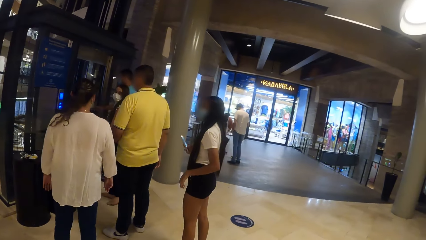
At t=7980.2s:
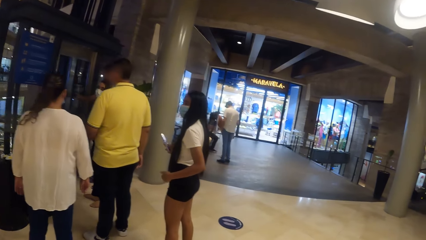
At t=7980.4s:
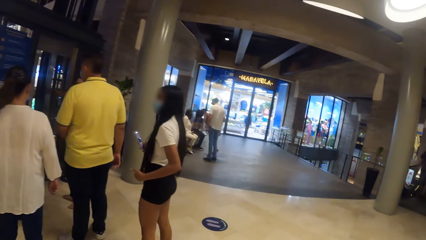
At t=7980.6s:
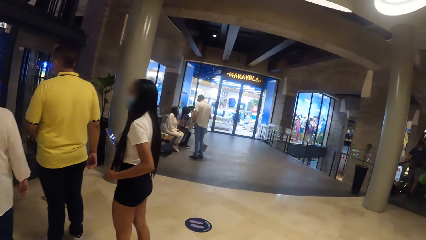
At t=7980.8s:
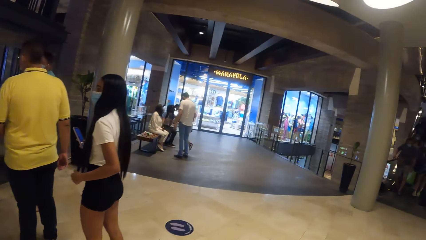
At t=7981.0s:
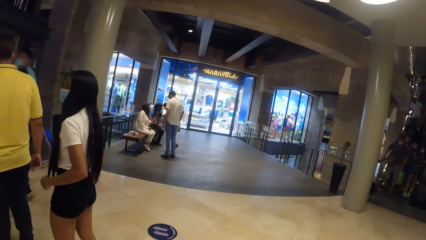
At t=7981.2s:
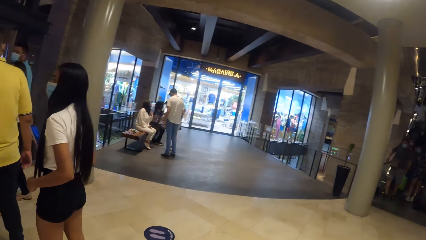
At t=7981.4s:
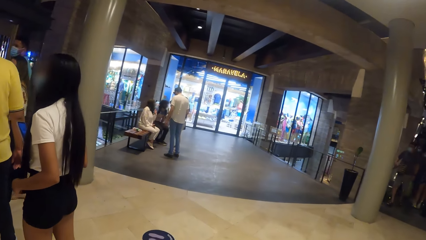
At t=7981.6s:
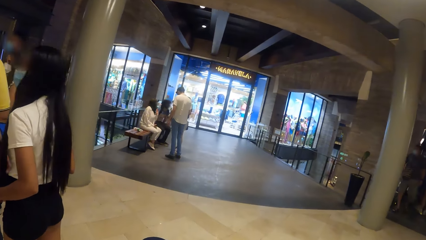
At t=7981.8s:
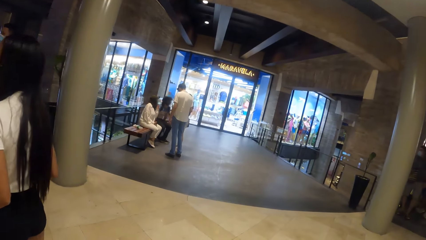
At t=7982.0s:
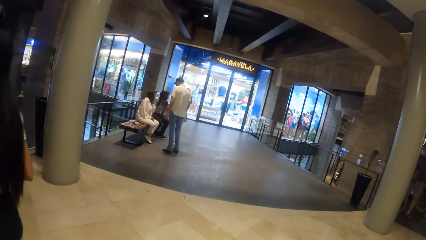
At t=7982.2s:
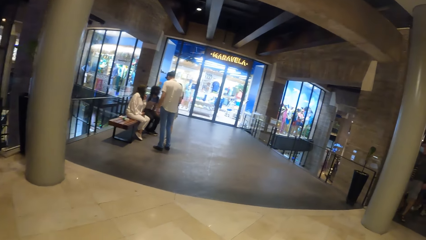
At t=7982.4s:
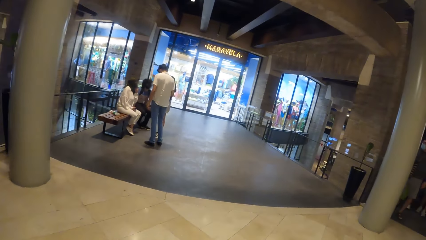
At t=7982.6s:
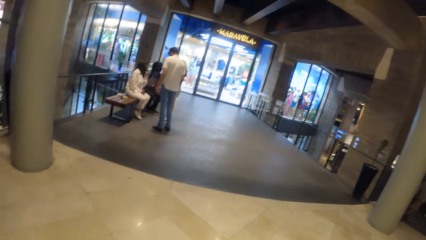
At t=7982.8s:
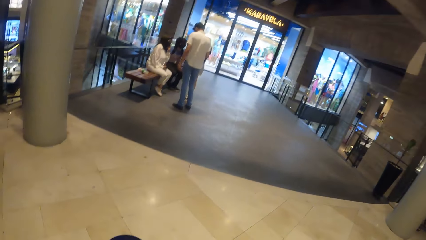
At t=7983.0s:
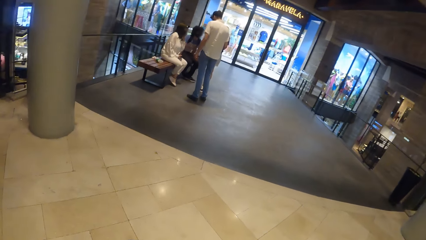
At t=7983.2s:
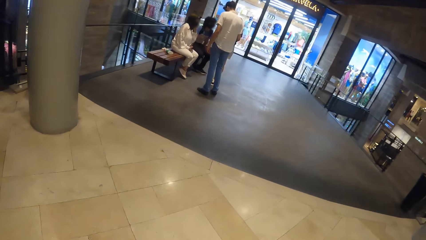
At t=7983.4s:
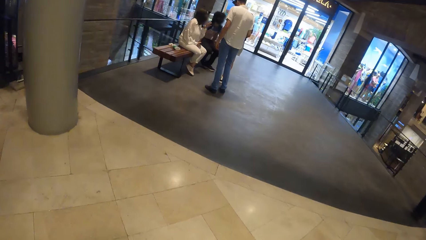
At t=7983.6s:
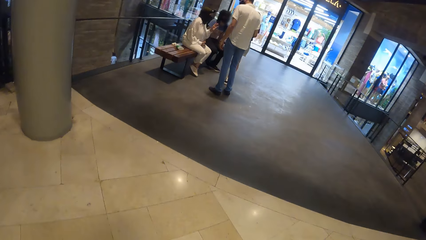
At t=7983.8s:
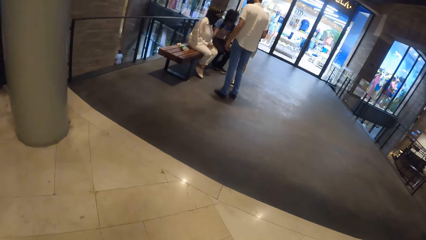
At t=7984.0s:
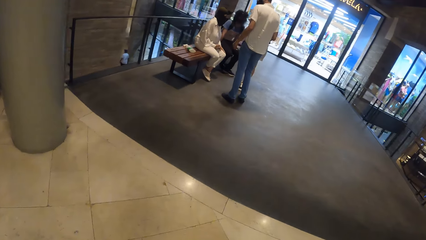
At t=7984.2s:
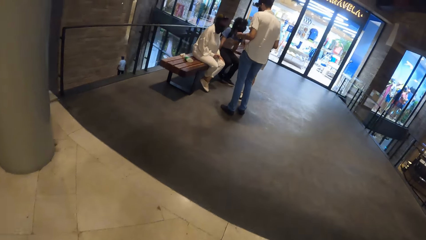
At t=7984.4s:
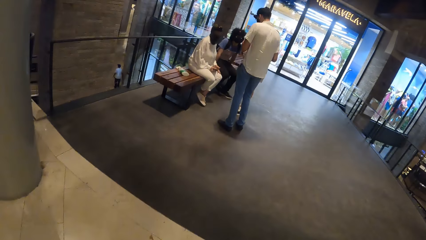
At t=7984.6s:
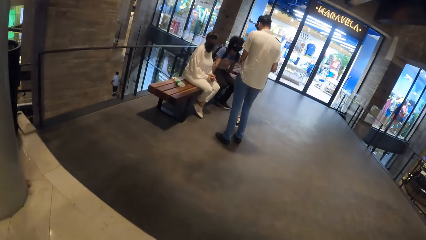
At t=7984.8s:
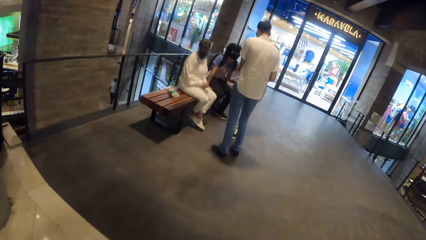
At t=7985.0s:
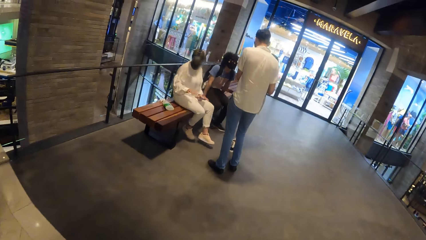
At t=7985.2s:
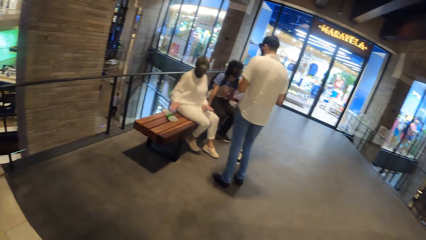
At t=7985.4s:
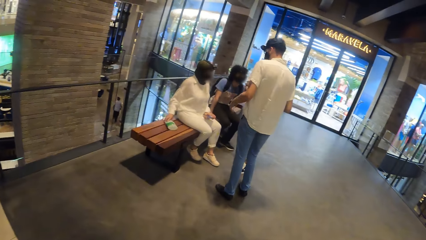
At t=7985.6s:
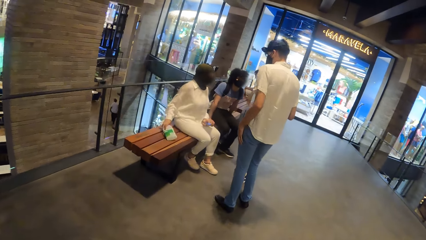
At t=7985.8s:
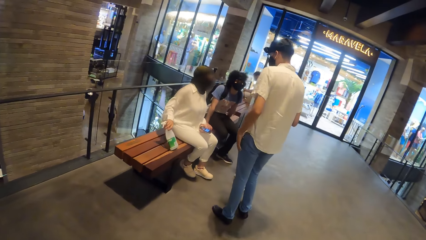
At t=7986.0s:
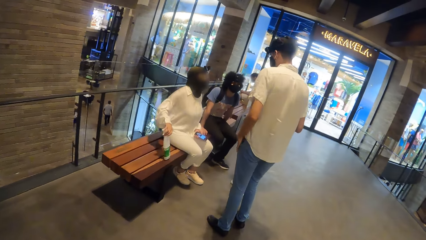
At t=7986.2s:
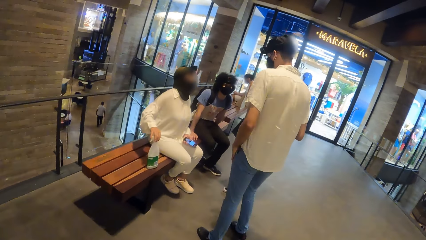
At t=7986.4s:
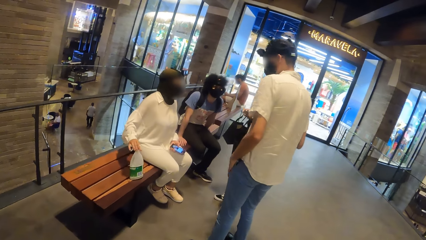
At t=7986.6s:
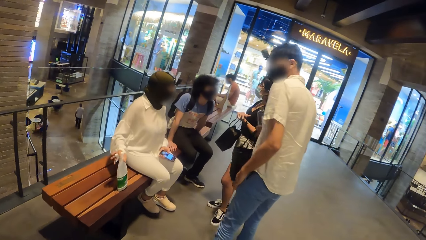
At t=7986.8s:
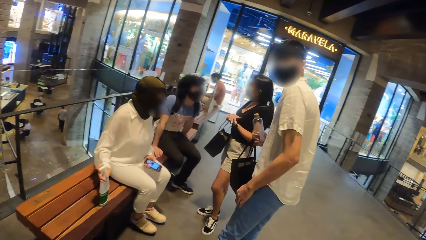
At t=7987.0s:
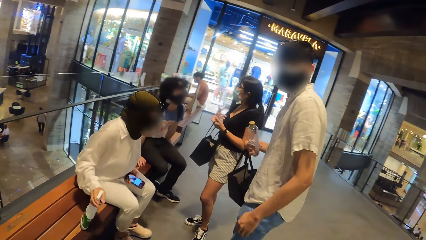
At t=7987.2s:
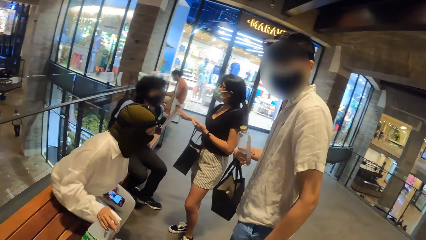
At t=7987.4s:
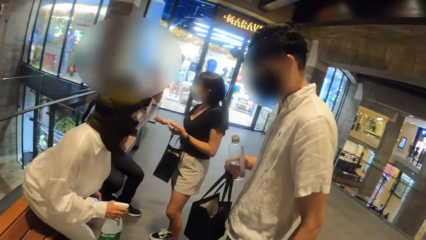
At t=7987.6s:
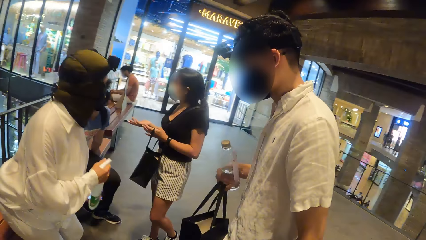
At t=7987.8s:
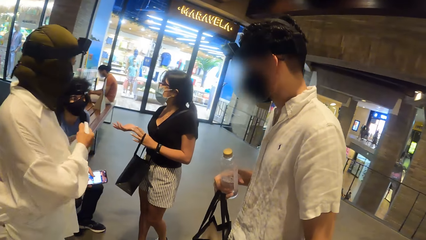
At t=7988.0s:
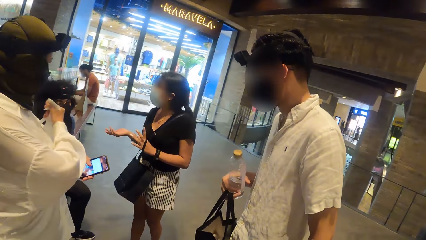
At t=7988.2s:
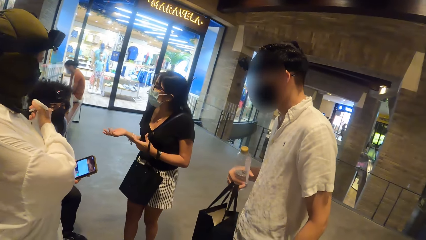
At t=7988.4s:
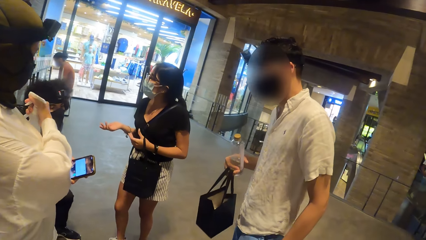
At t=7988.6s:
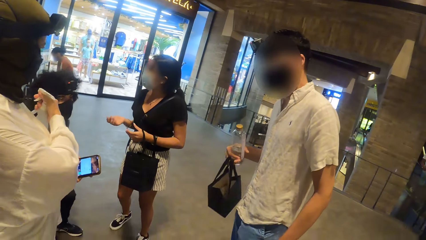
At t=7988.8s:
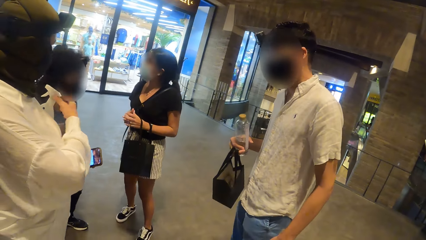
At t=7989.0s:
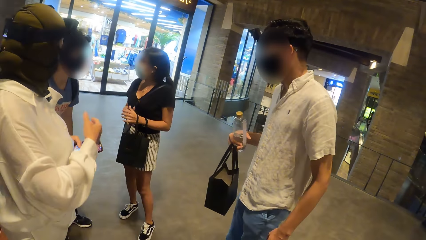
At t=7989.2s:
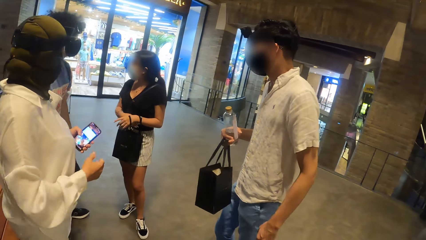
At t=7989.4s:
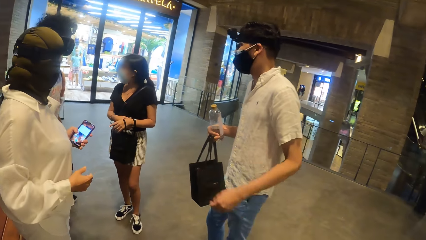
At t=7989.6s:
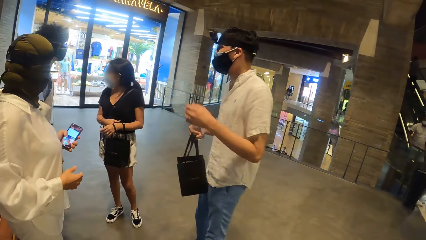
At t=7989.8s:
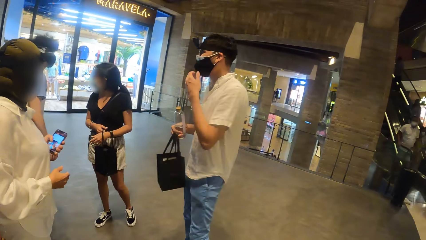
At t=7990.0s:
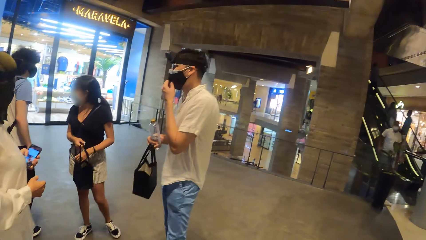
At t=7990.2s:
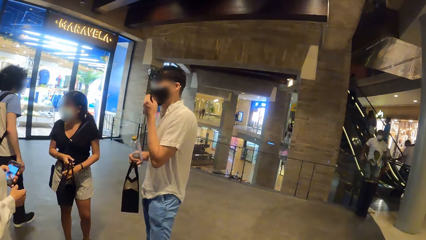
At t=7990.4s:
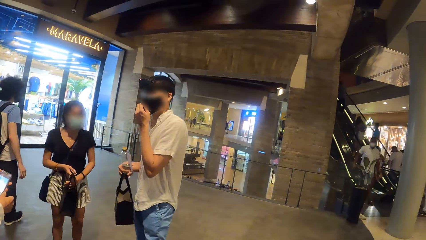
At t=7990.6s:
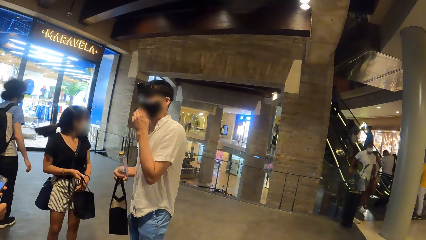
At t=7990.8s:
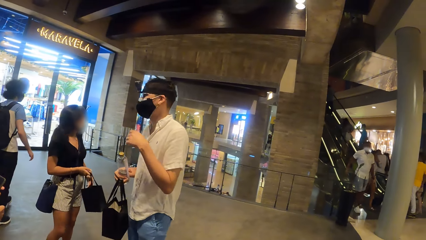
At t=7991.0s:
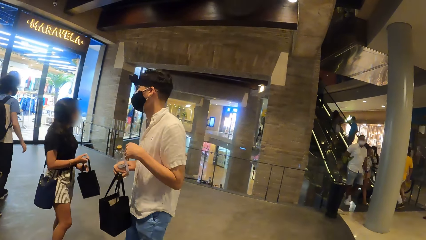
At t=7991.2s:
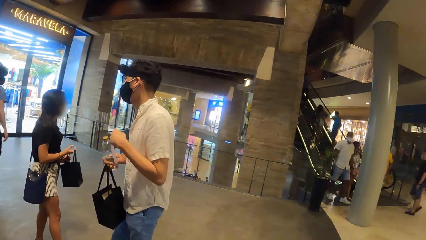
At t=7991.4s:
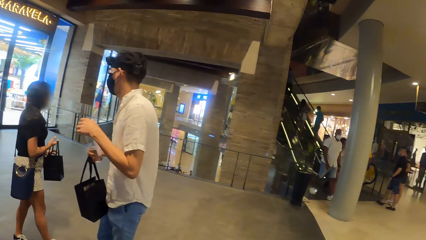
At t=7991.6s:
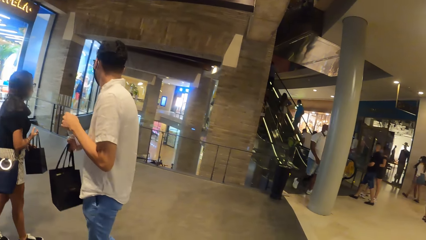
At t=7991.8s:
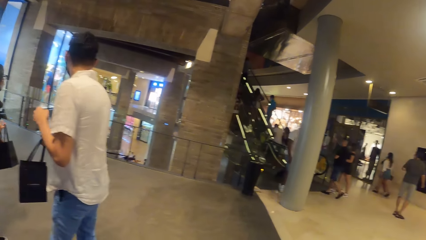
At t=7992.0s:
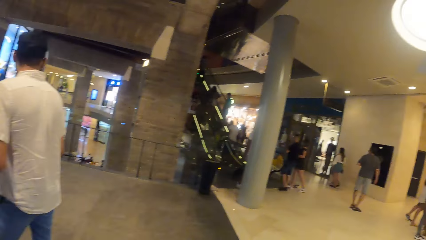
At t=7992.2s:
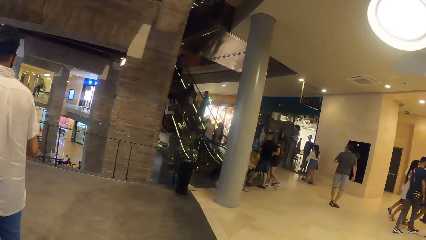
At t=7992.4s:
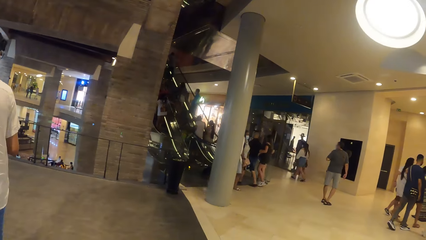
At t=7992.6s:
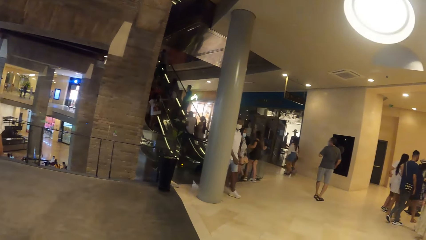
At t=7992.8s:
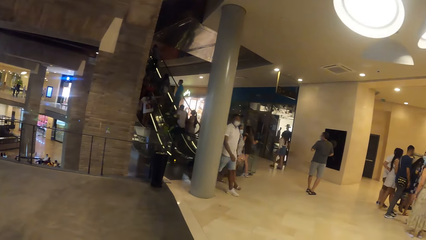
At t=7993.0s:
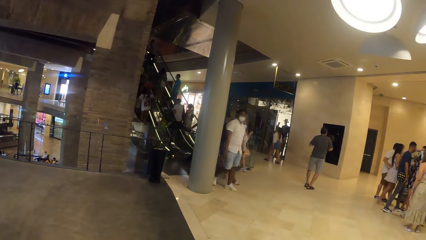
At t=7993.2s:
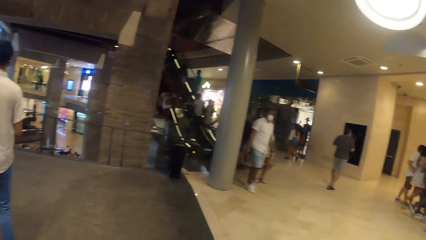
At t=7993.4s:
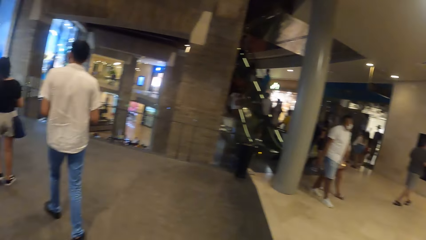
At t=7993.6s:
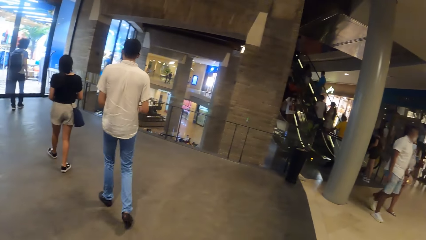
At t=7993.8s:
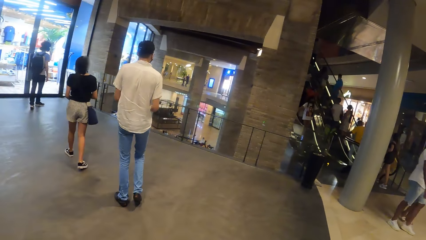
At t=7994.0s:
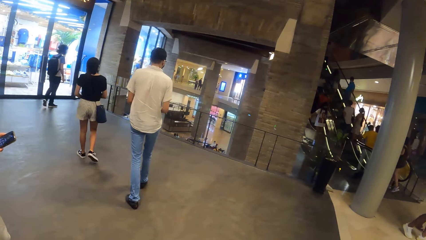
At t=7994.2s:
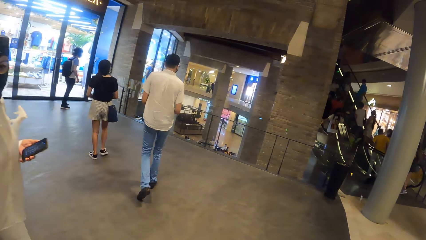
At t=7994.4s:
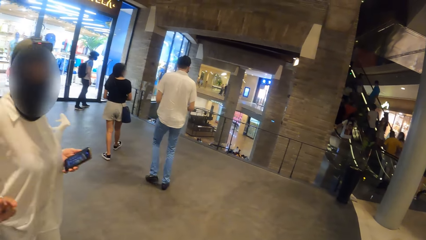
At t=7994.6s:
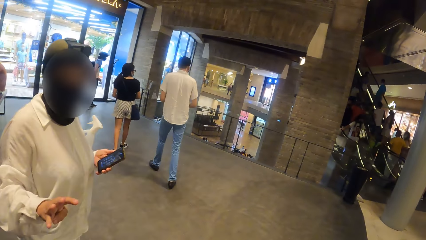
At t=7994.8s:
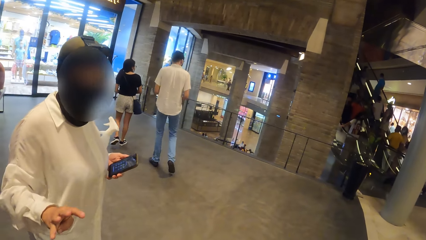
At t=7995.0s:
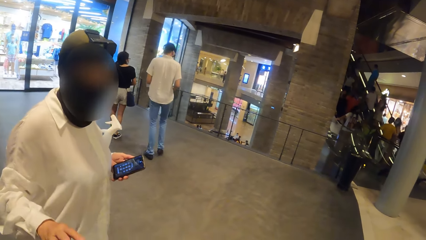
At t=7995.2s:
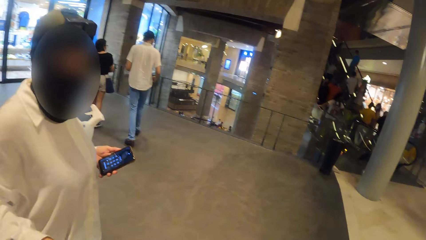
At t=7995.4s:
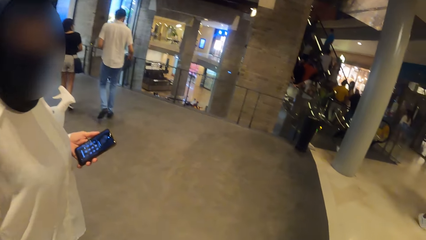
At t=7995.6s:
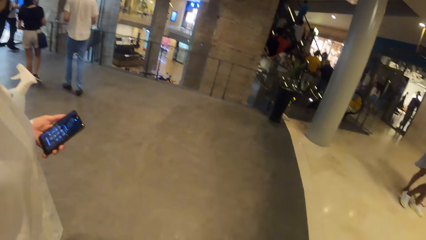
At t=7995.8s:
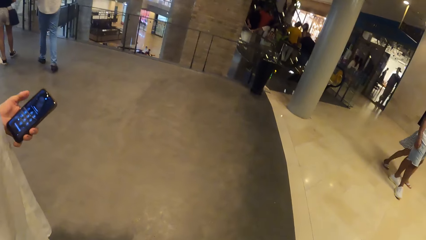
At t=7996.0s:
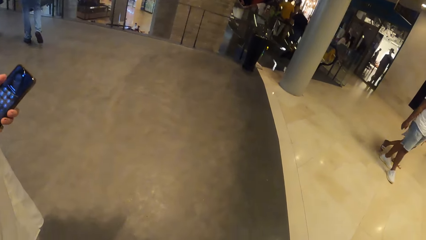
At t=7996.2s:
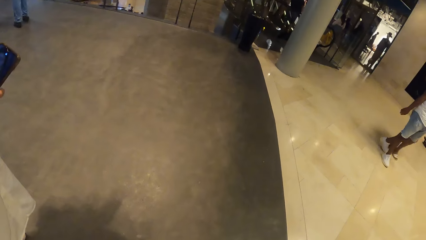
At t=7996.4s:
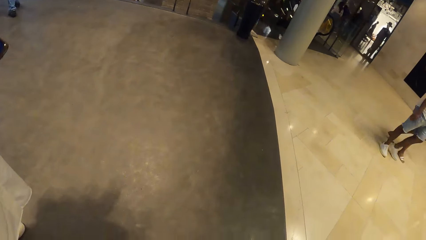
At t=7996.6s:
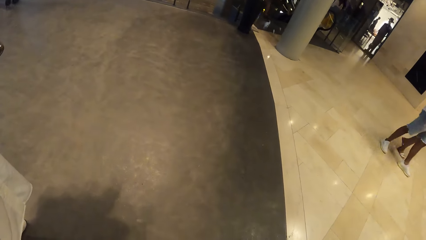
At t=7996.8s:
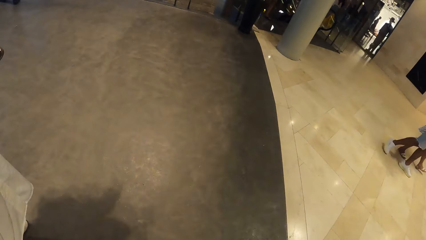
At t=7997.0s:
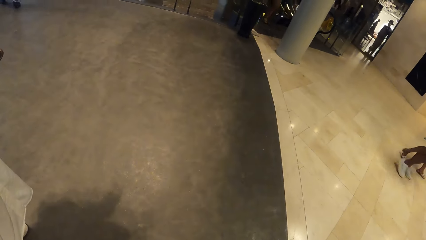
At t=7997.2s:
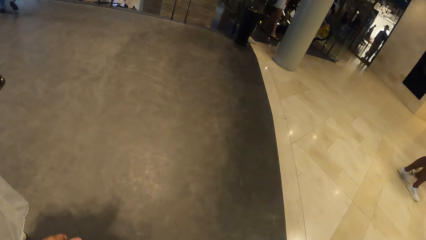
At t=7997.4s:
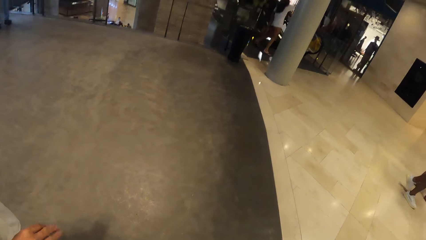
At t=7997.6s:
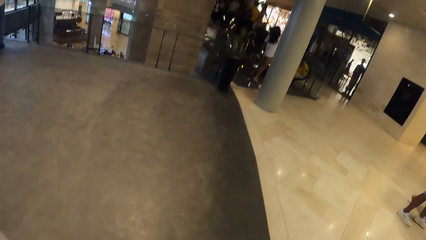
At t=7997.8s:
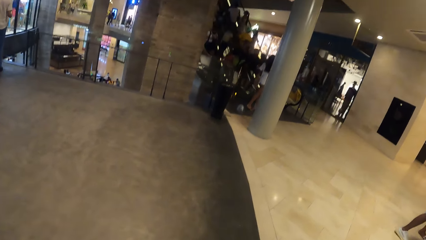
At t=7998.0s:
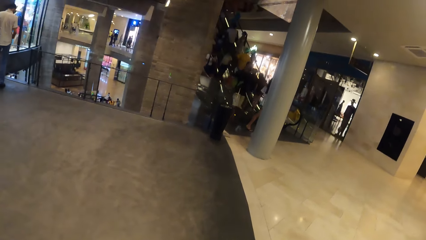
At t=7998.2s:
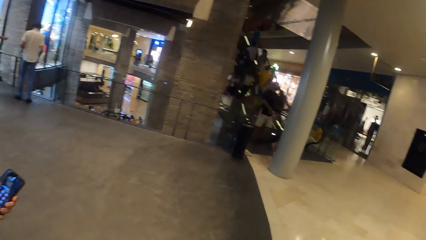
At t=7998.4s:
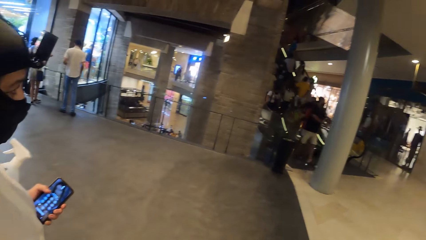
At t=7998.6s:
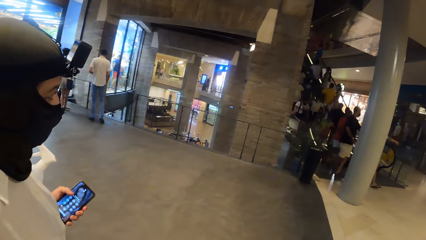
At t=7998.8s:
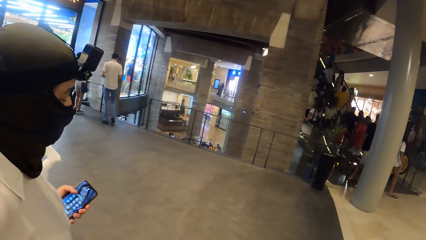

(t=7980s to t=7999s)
A woman converses with another woman. The first woman picks up a spray bottle on the chair with her right hand and stands from the chair. The second woman converses with a third woman. The third woman stands from the chair and walks in the supermarket hall. A man and the second woman walk towards the third woman in the supermarket hall. The first woman converses with the camera wearer.
